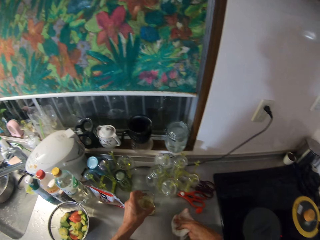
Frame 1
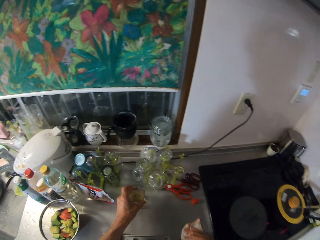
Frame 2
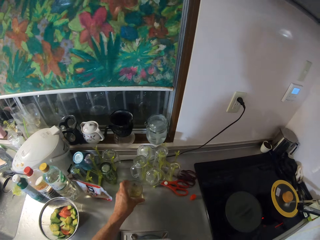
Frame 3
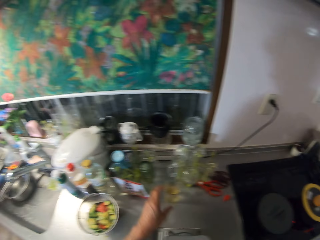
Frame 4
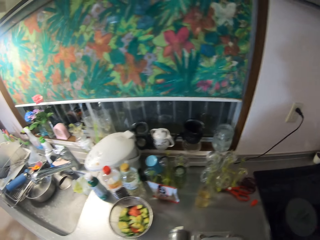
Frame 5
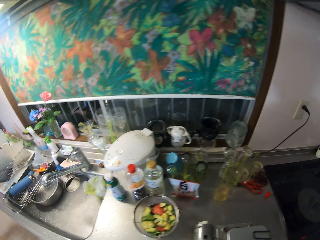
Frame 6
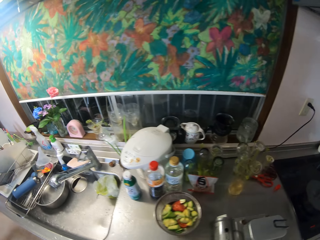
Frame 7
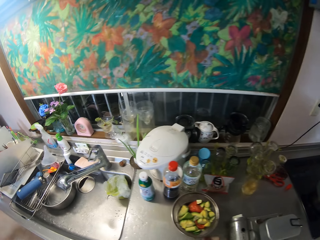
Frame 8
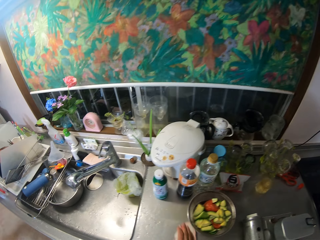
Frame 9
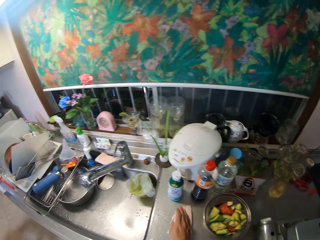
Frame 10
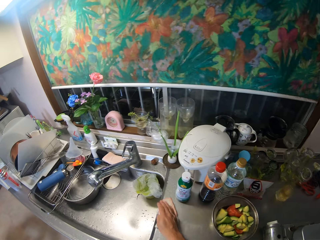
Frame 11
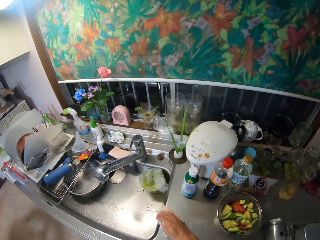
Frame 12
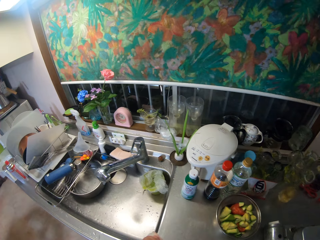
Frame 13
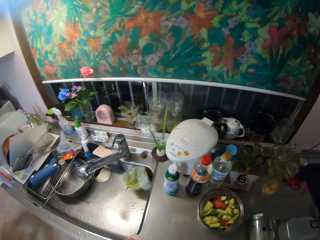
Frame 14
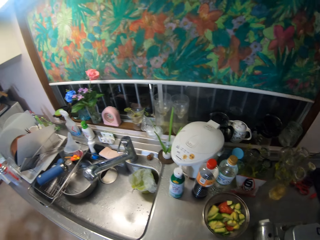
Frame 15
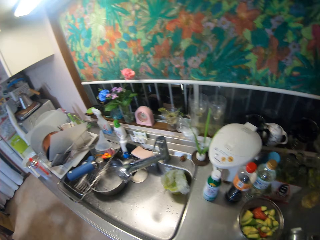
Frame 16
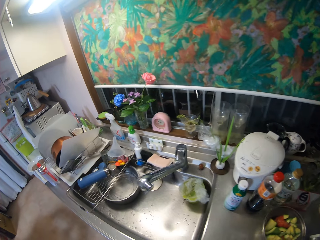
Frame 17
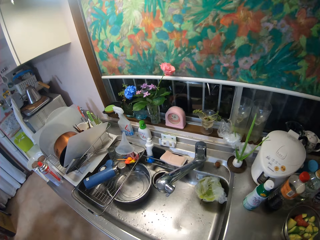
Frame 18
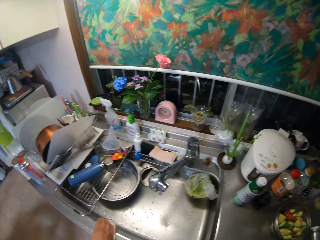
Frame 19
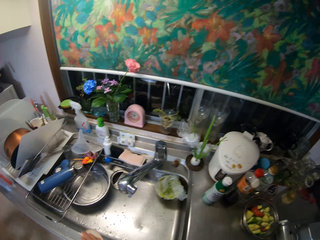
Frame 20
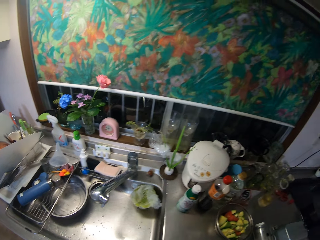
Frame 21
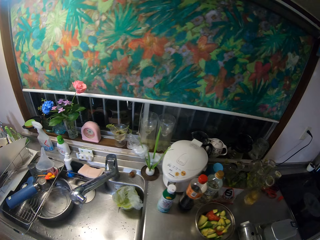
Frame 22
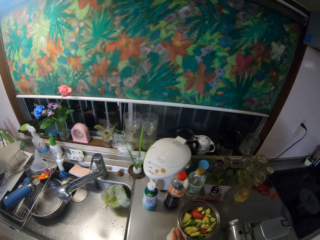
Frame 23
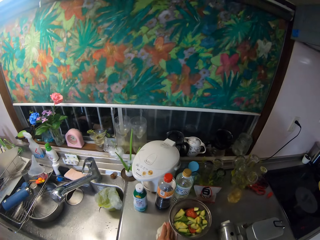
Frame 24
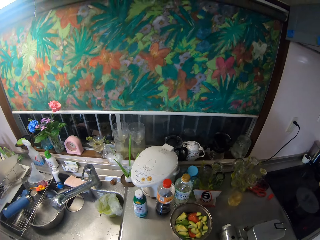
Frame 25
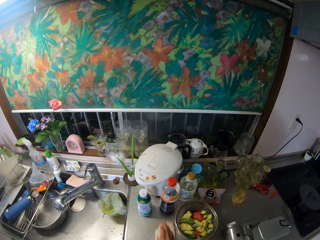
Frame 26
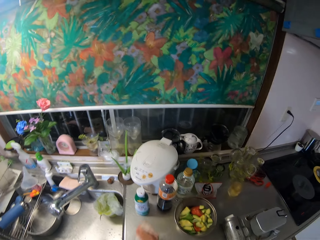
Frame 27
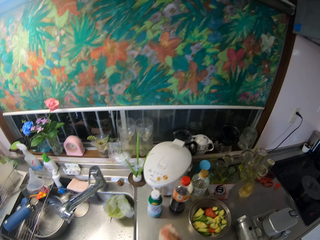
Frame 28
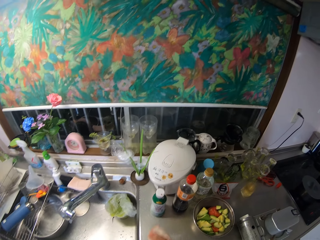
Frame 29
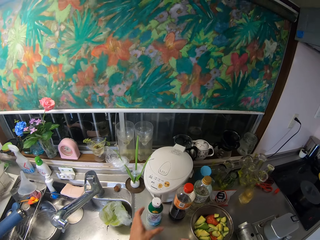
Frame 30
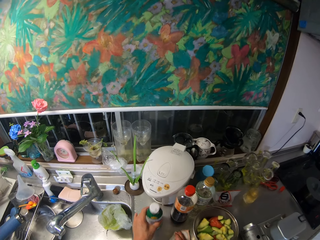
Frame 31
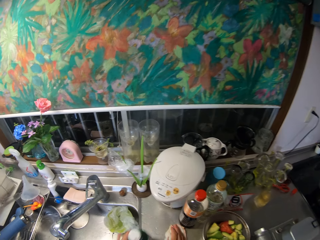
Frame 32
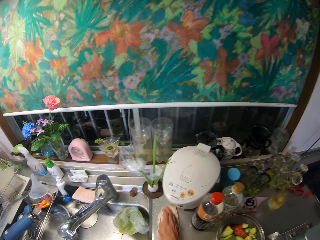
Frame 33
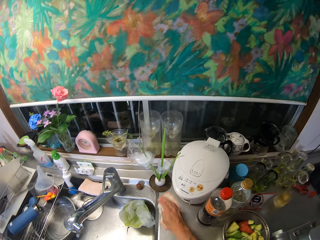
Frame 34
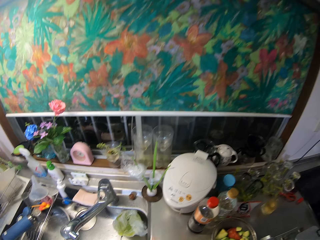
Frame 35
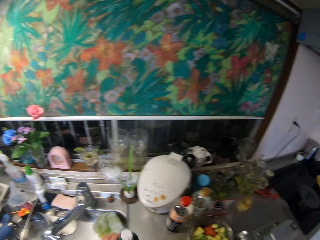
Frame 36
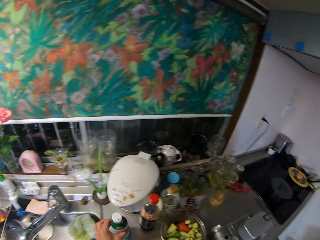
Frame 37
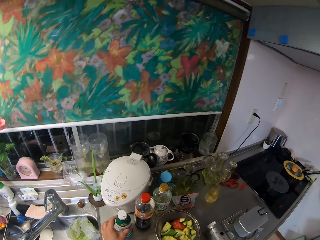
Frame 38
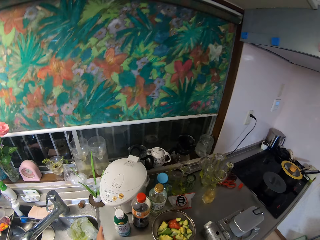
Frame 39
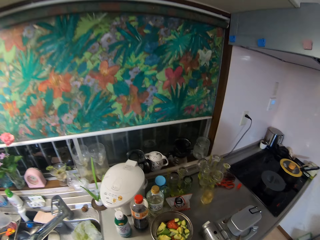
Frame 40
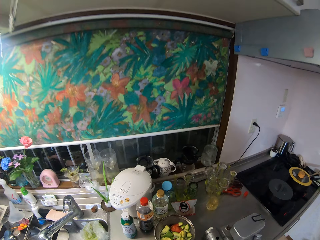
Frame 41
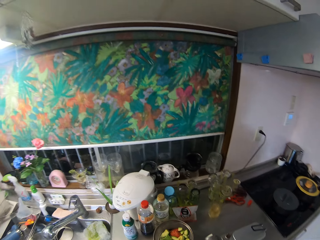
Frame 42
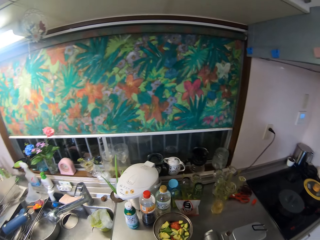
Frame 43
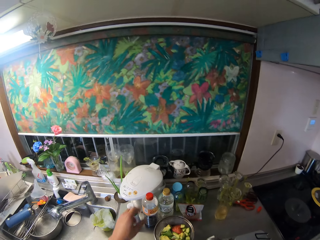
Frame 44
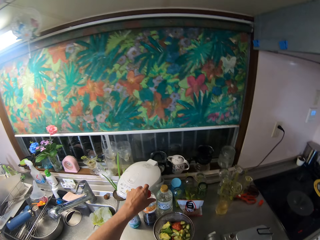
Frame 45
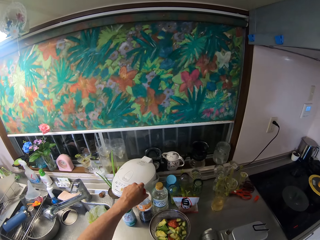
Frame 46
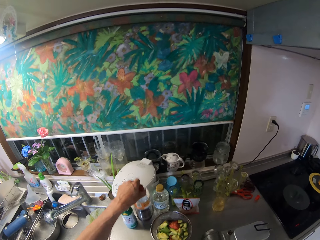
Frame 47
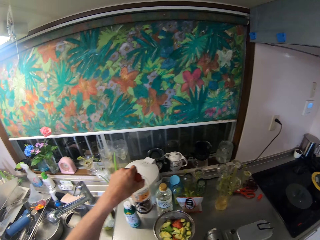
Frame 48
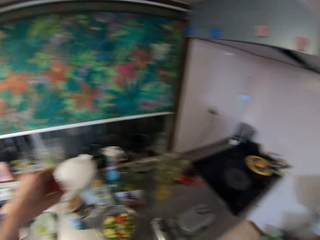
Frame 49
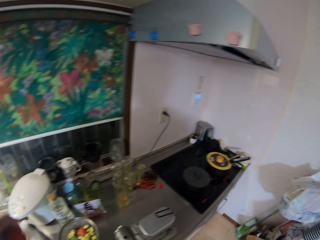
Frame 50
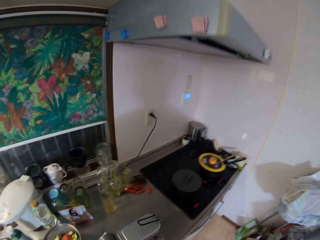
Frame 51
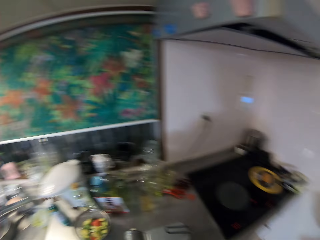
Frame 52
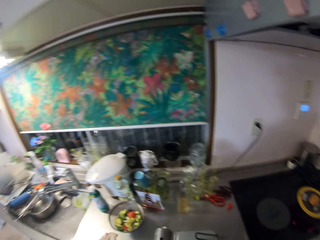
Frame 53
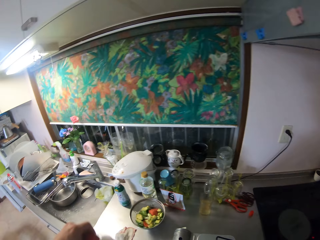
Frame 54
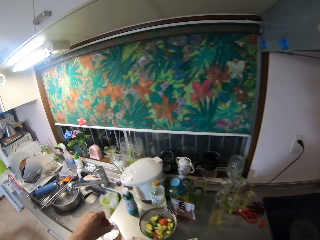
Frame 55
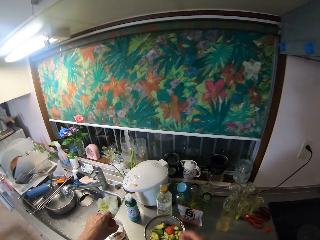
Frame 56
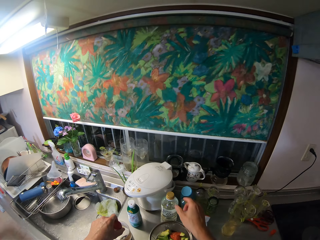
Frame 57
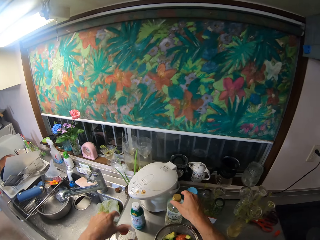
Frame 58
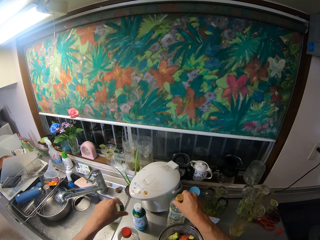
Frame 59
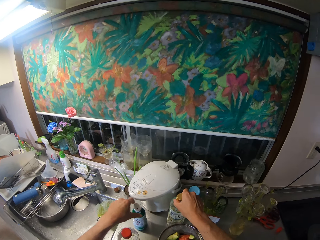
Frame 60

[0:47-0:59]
The camera wearer picks up a glass of something. They clean the counter with the napkin. They wipe the sink with the towel. They return the glass on the sink. They clean the sink with the towel. They pick up a bottle of something. They clean the sink. They return the bottle. They lift something. They put down the object.

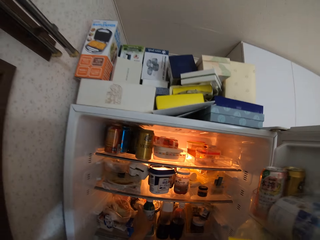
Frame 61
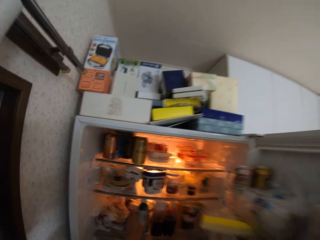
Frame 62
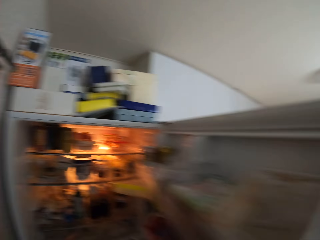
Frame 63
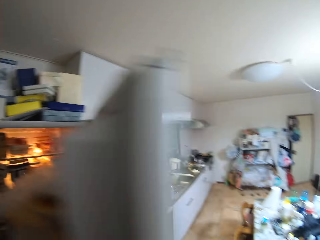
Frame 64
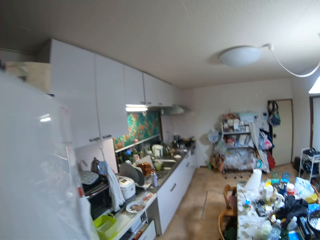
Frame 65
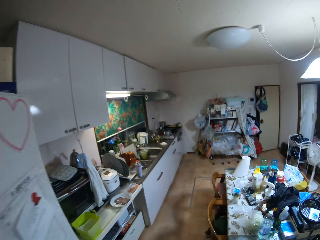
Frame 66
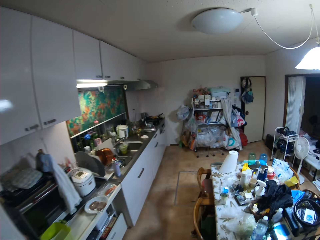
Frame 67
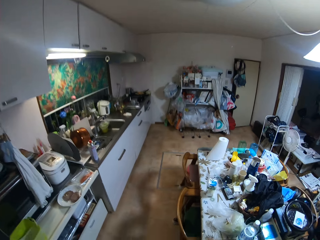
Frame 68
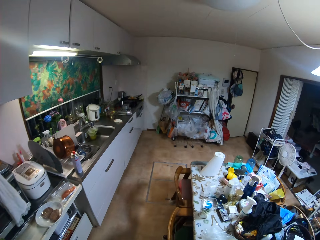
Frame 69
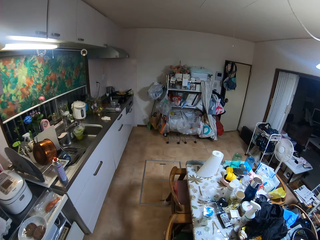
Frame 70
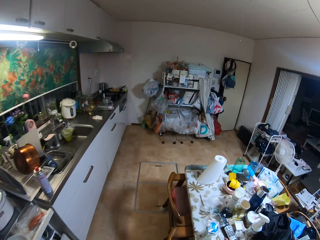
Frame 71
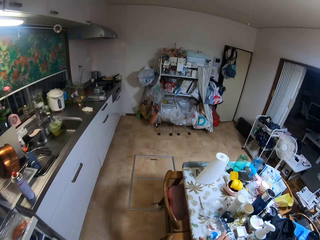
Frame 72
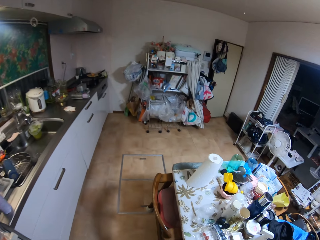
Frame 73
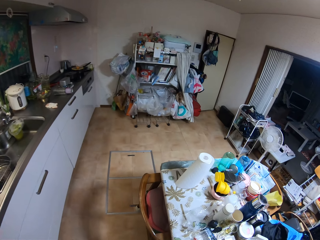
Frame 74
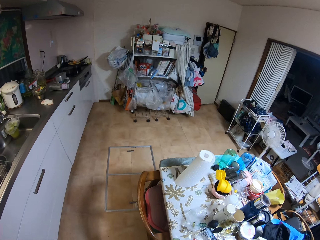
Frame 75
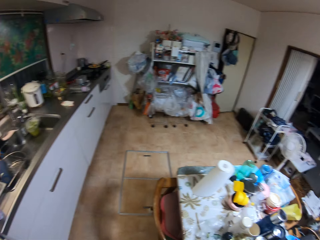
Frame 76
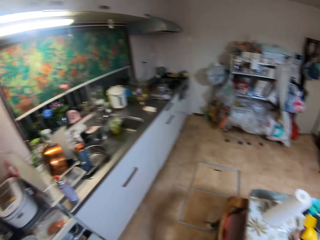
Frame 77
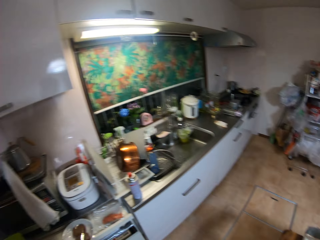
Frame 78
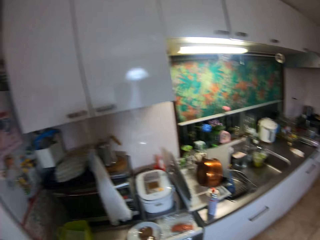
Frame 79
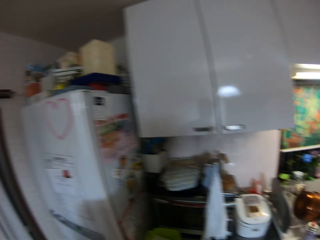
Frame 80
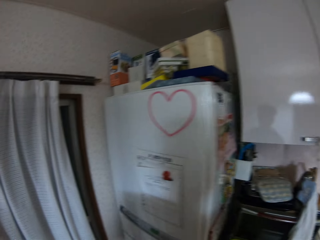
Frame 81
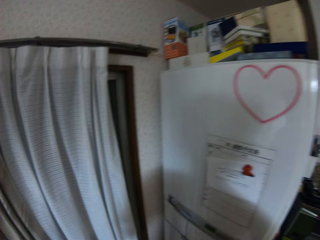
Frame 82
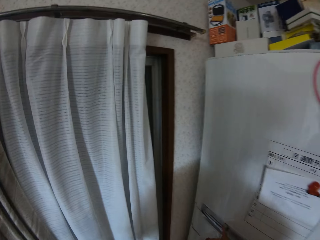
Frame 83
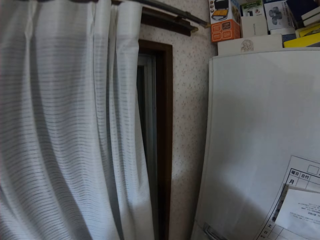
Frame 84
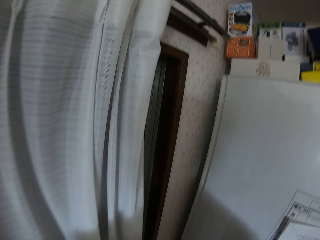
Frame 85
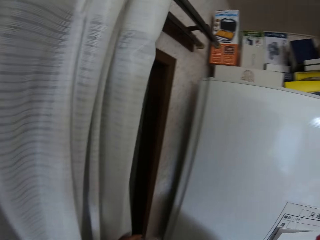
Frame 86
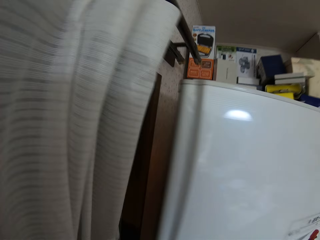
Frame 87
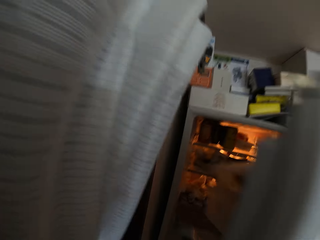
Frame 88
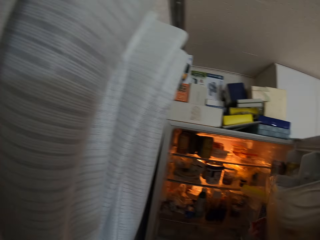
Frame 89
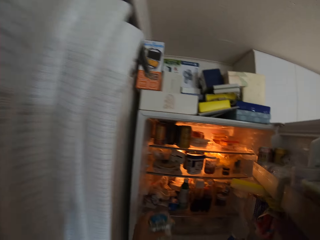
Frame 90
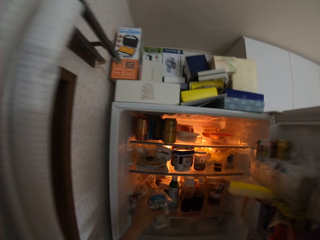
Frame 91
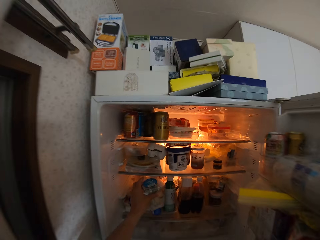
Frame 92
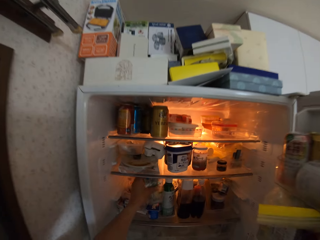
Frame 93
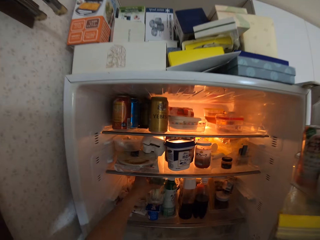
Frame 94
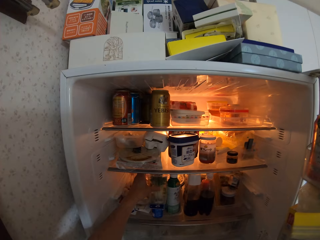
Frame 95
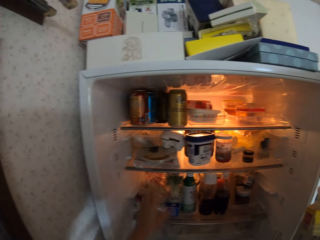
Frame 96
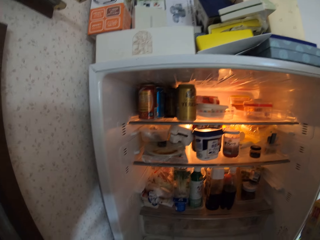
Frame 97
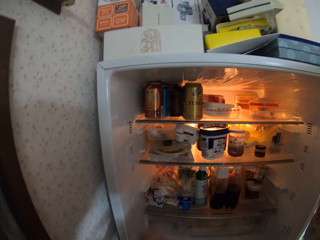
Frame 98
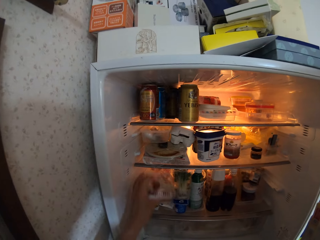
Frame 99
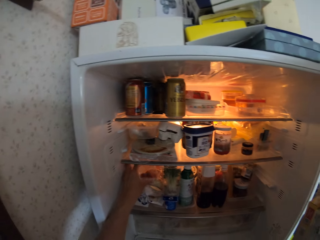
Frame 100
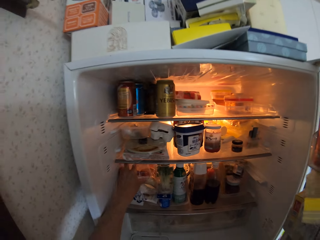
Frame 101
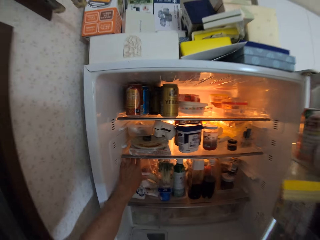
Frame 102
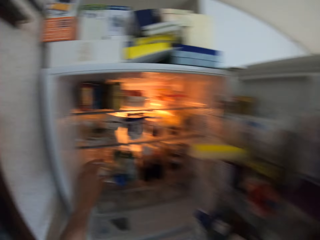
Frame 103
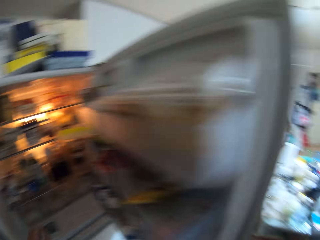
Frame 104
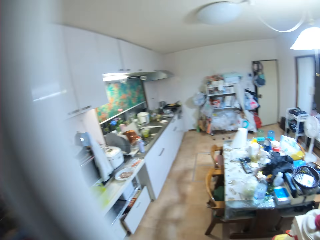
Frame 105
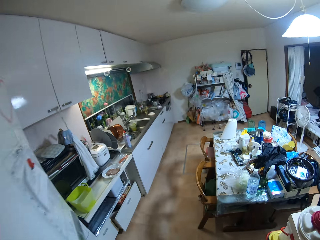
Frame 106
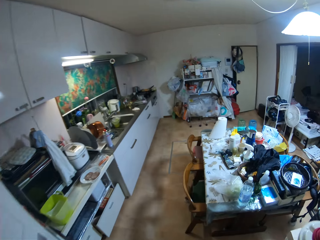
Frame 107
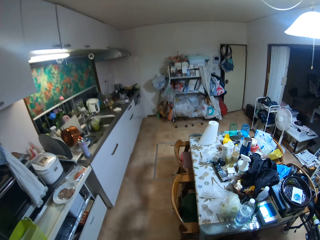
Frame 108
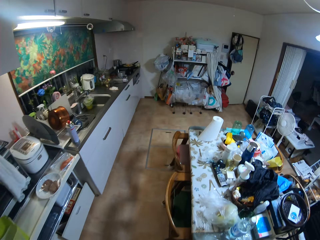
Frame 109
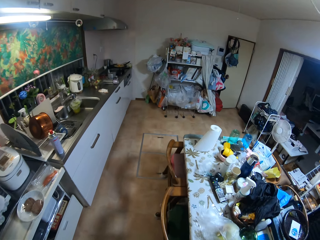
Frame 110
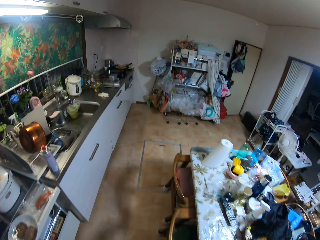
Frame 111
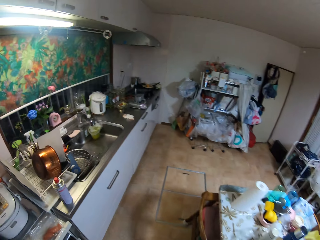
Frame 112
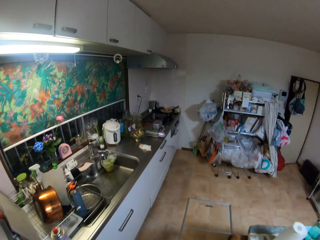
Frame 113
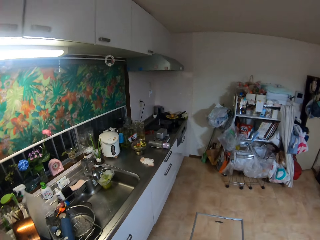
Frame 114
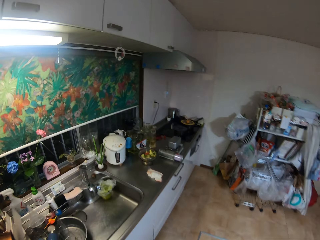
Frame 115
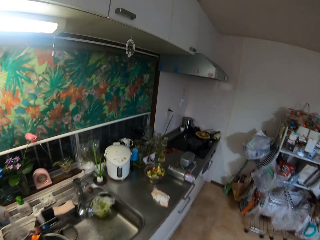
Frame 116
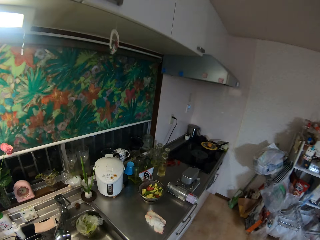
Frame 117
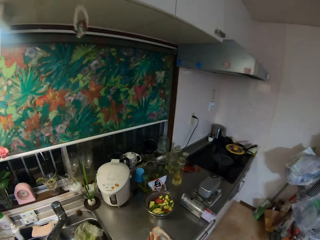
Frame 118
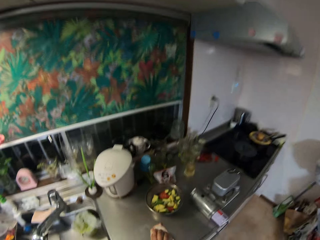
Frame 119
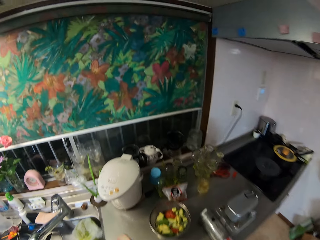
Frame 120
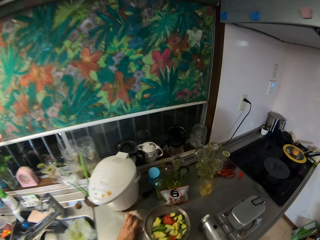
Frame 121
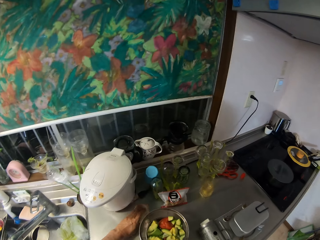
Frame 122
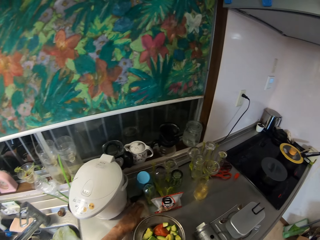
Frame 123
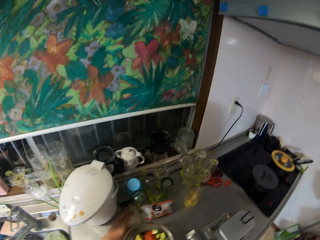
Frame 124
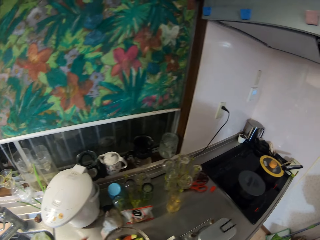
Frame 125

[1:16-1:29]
The camera wearer puts the bottle in the refrigerator. They close the refrigerator. They walk away. They turn back to the fridge. They open the refrigerator. They put a pack into the refrigerator. They close the refrigerator. They walk away to the kitchen.
